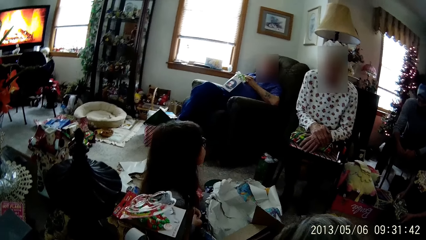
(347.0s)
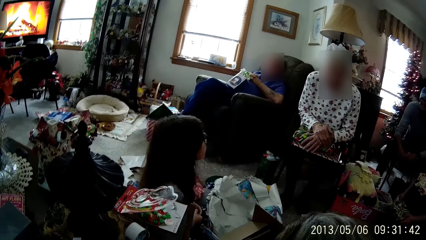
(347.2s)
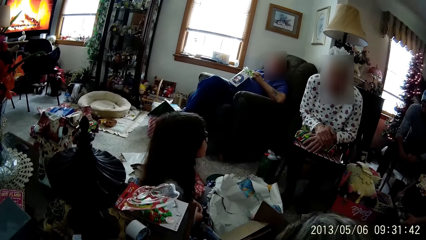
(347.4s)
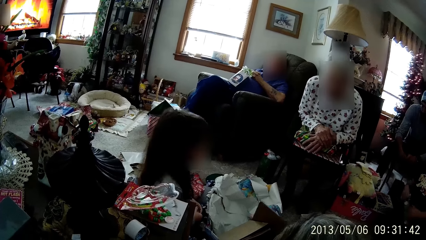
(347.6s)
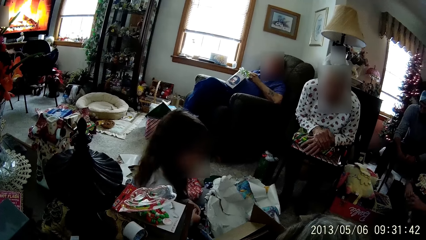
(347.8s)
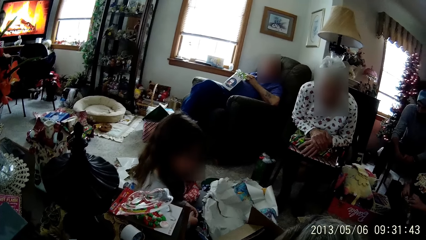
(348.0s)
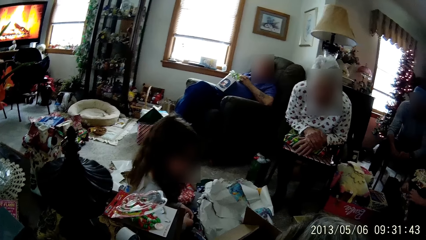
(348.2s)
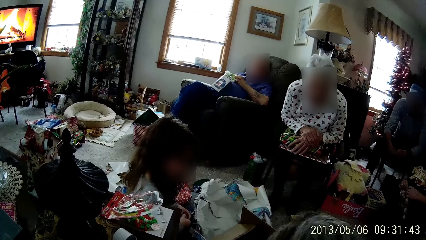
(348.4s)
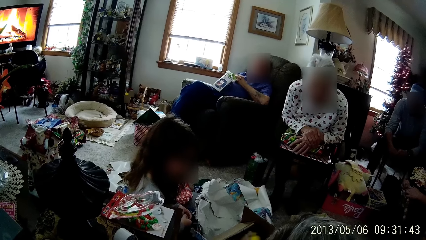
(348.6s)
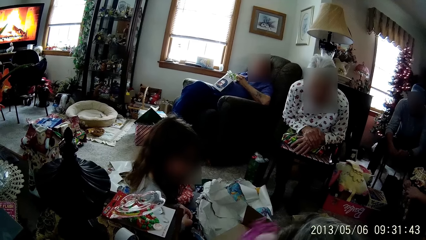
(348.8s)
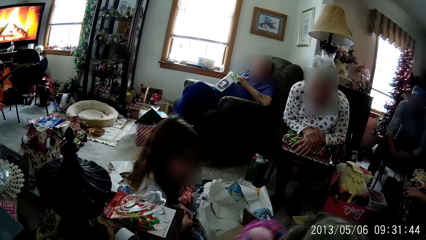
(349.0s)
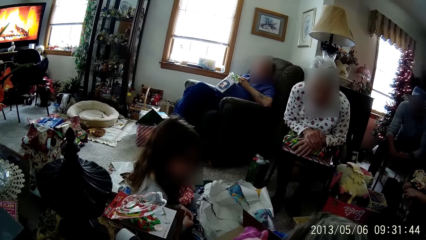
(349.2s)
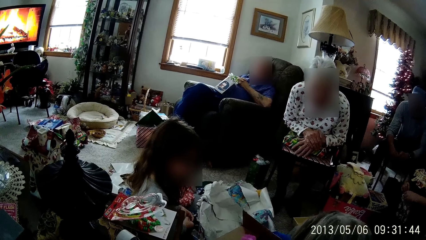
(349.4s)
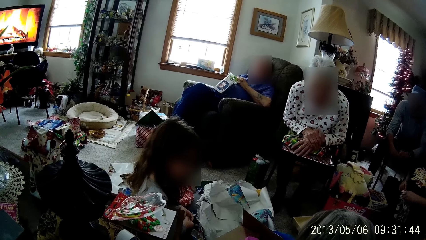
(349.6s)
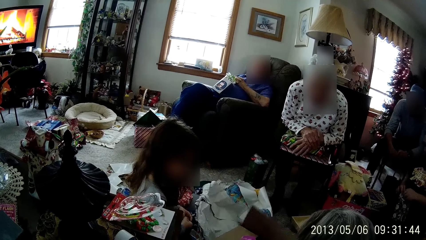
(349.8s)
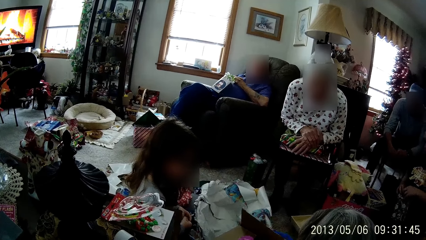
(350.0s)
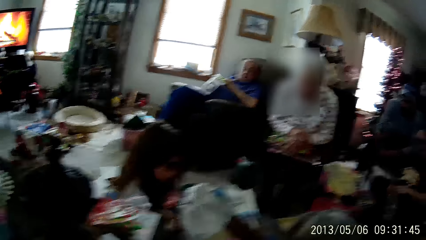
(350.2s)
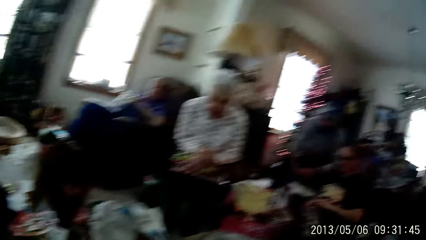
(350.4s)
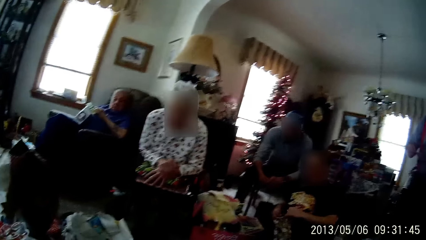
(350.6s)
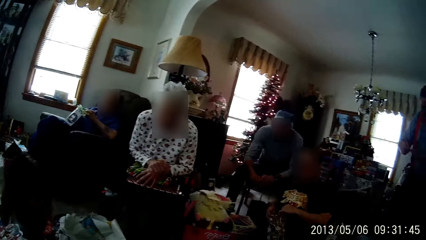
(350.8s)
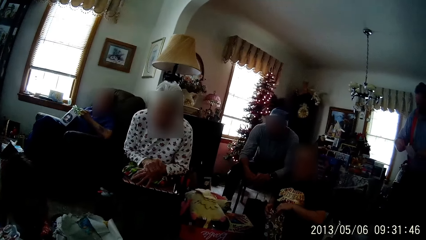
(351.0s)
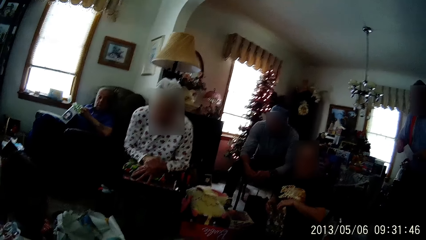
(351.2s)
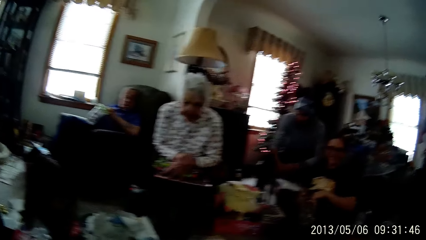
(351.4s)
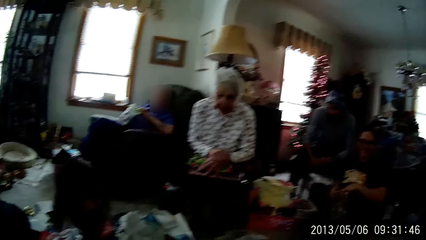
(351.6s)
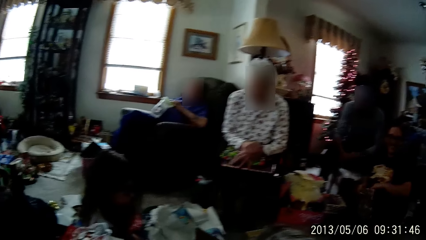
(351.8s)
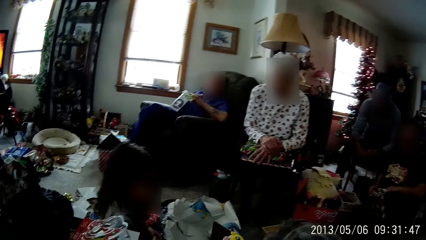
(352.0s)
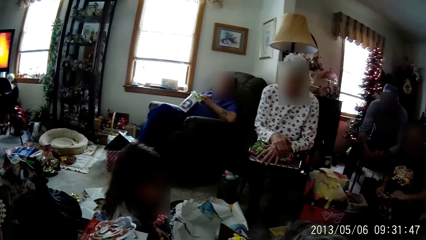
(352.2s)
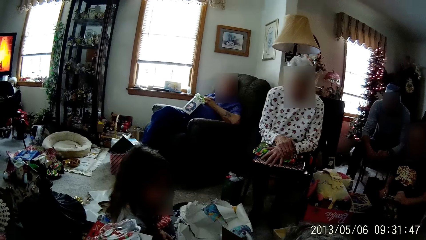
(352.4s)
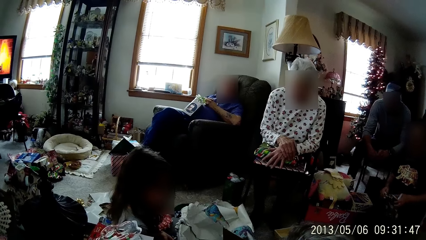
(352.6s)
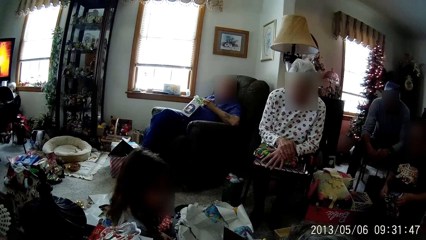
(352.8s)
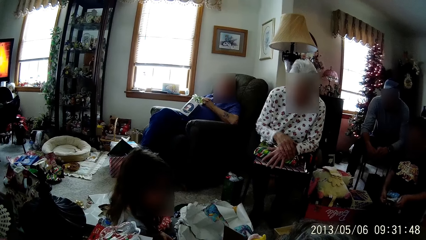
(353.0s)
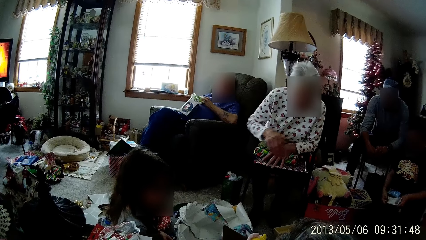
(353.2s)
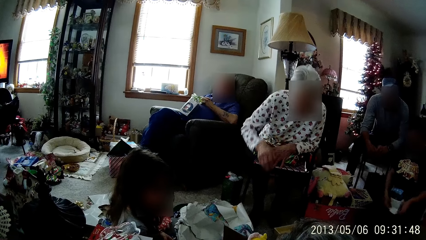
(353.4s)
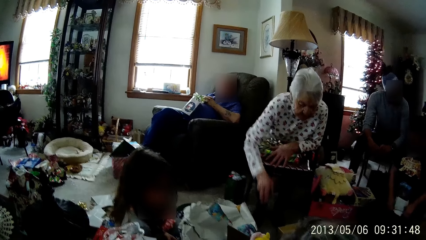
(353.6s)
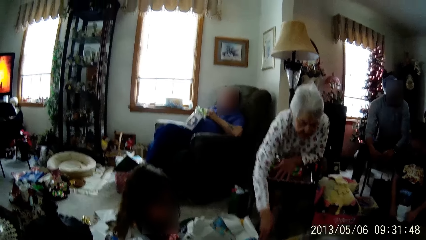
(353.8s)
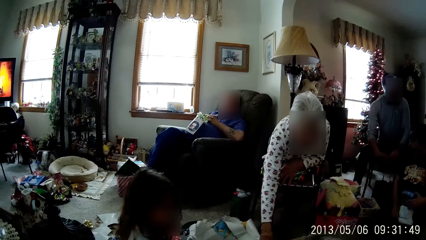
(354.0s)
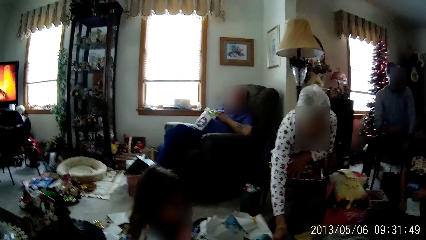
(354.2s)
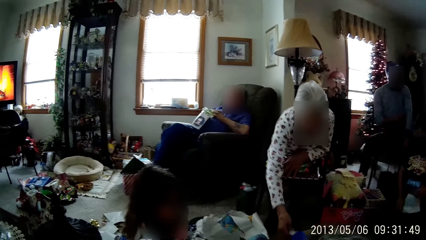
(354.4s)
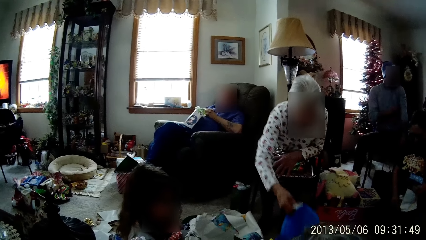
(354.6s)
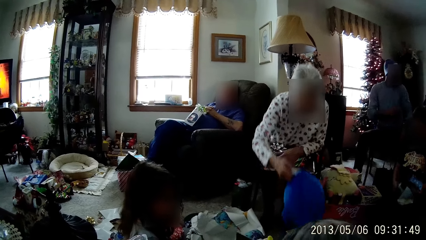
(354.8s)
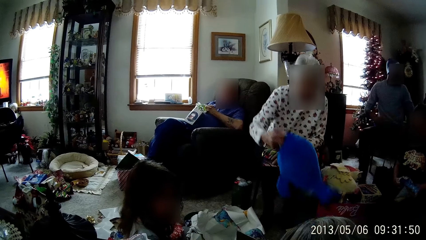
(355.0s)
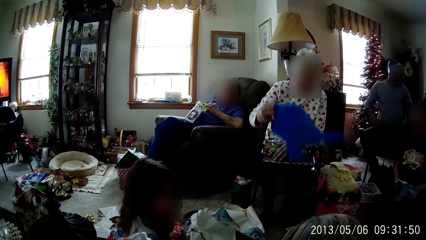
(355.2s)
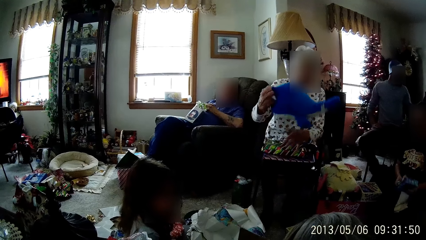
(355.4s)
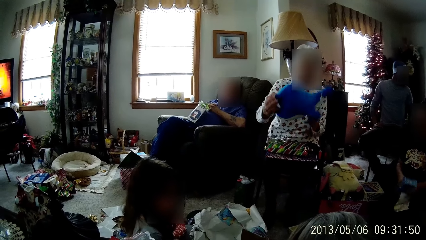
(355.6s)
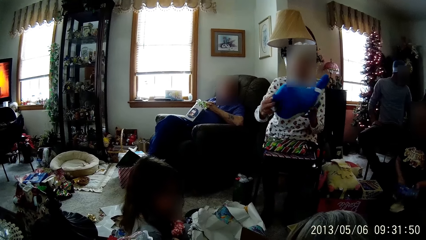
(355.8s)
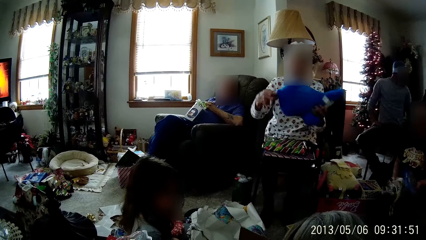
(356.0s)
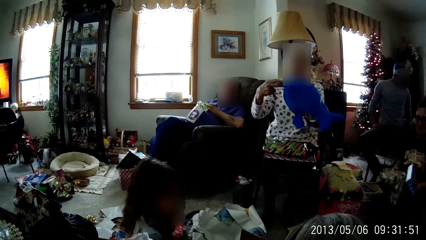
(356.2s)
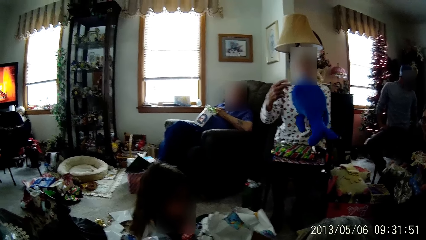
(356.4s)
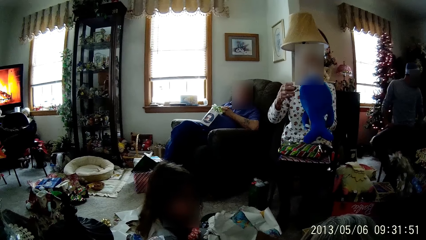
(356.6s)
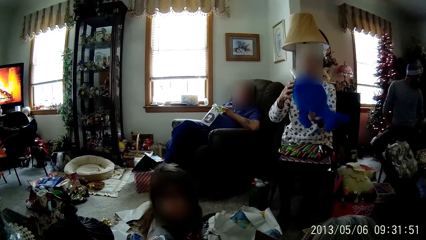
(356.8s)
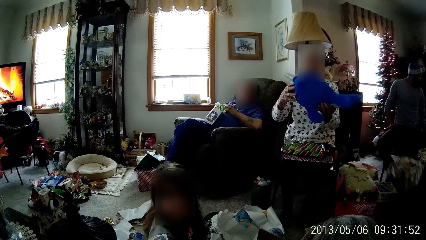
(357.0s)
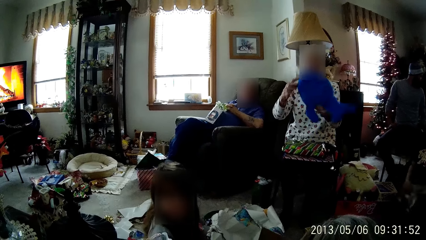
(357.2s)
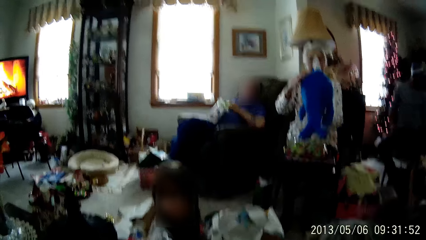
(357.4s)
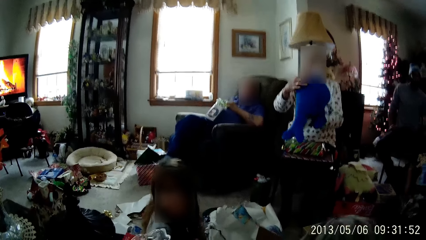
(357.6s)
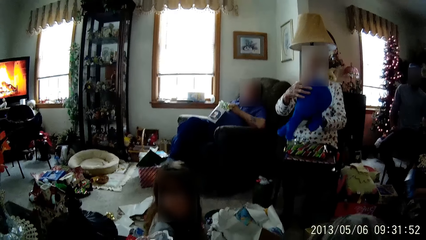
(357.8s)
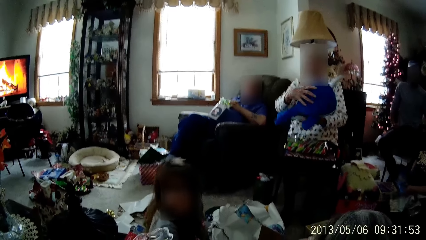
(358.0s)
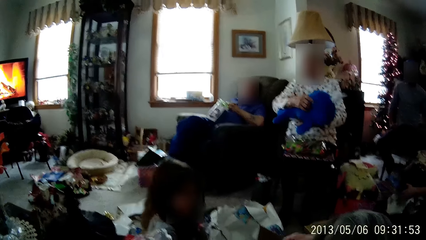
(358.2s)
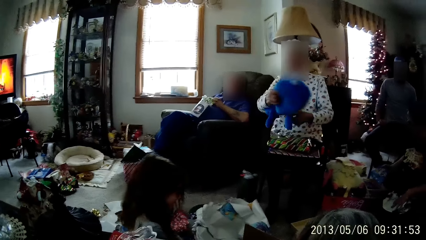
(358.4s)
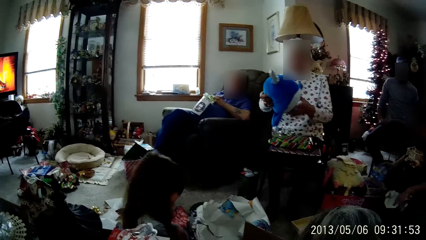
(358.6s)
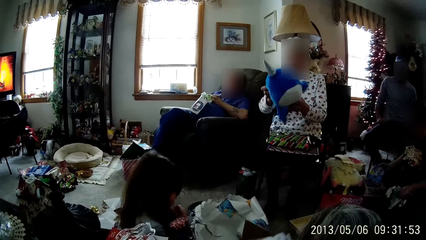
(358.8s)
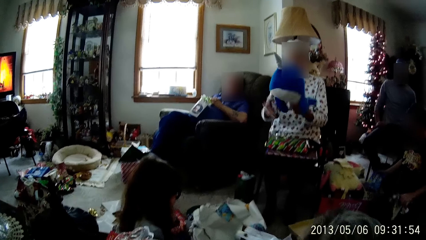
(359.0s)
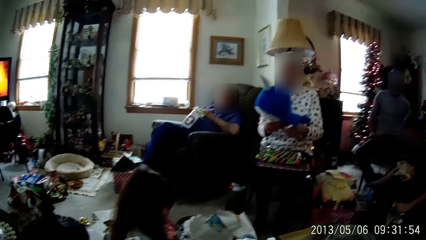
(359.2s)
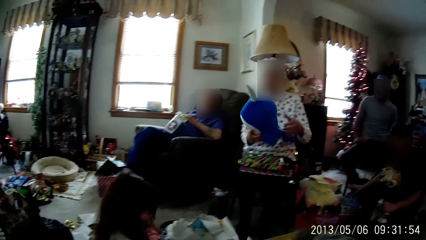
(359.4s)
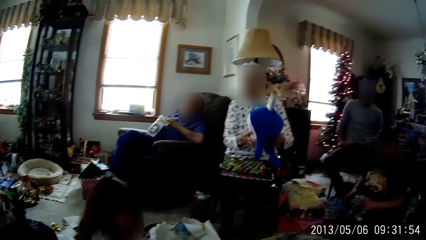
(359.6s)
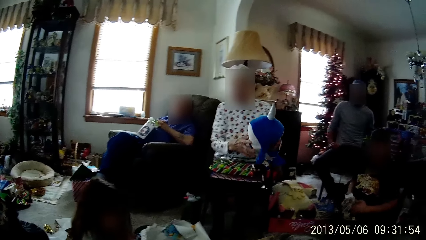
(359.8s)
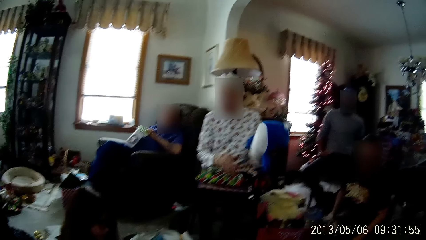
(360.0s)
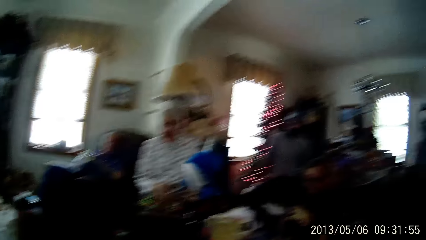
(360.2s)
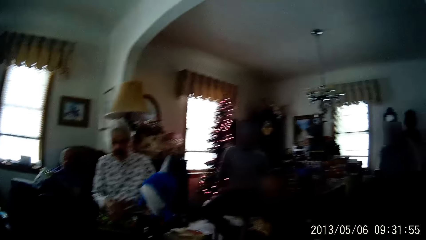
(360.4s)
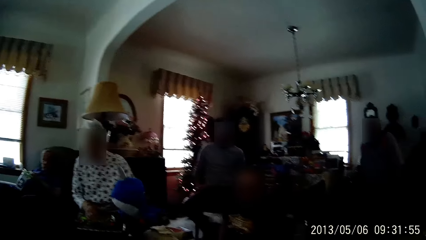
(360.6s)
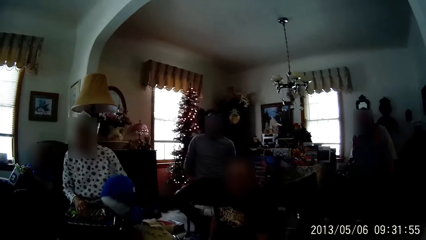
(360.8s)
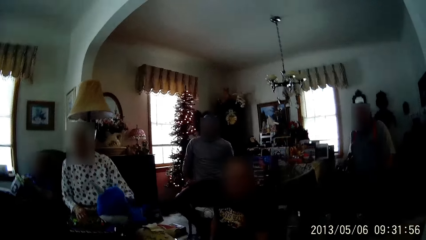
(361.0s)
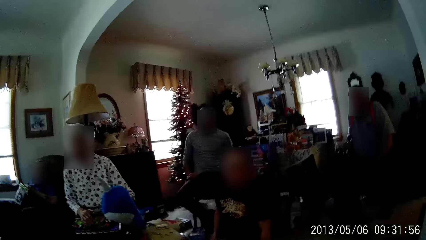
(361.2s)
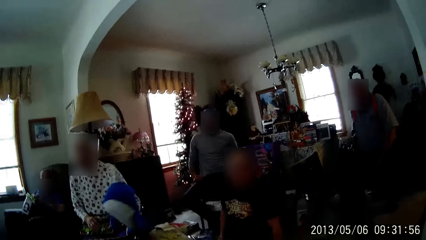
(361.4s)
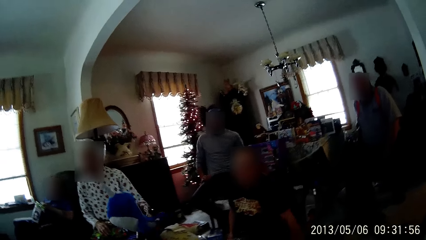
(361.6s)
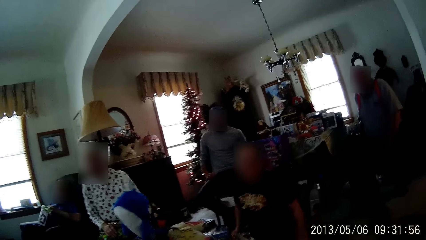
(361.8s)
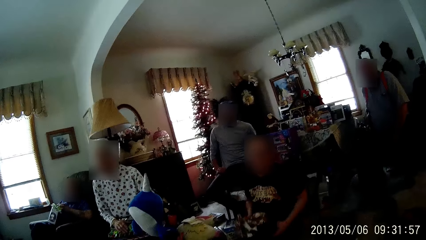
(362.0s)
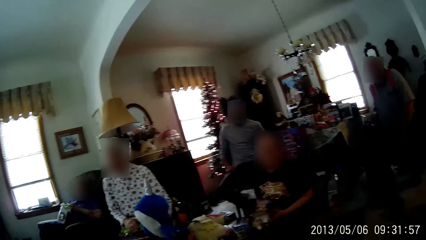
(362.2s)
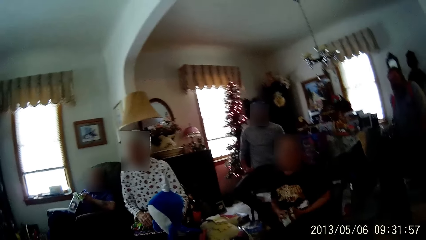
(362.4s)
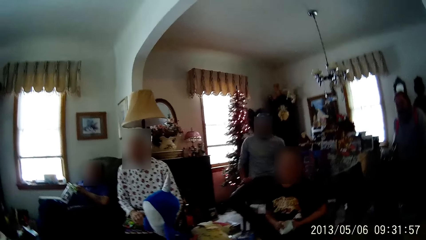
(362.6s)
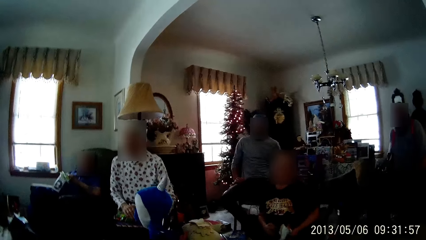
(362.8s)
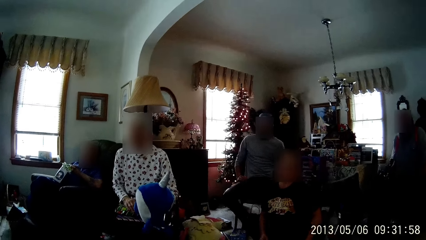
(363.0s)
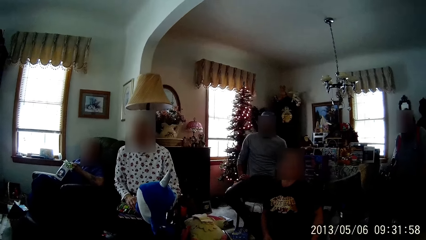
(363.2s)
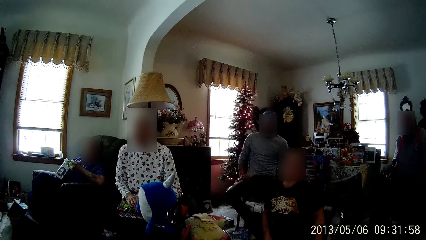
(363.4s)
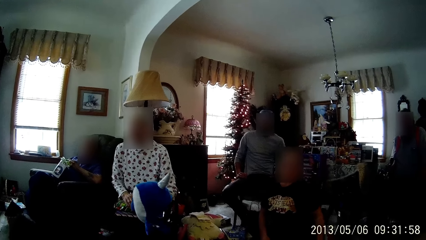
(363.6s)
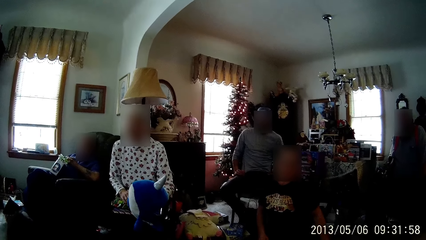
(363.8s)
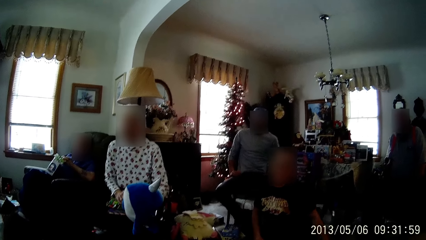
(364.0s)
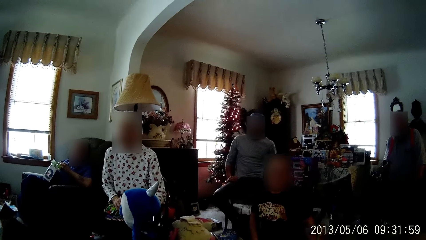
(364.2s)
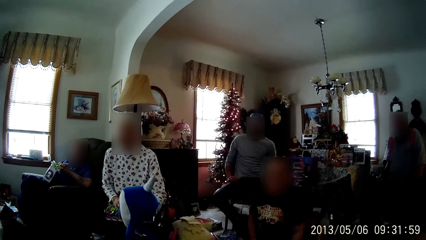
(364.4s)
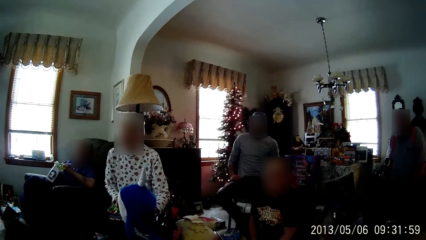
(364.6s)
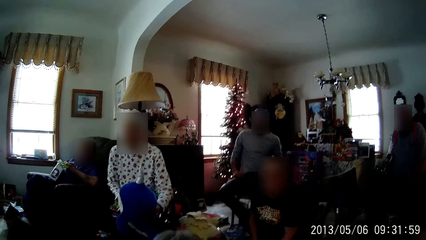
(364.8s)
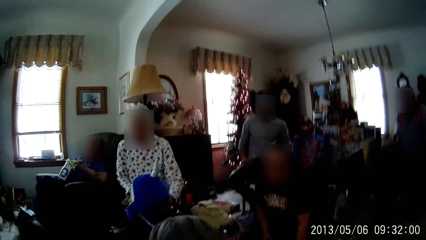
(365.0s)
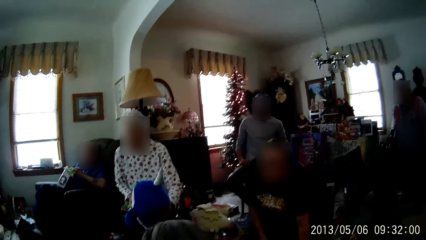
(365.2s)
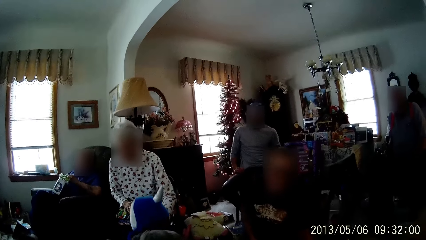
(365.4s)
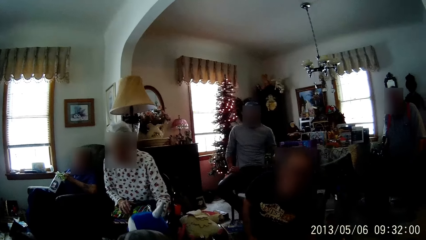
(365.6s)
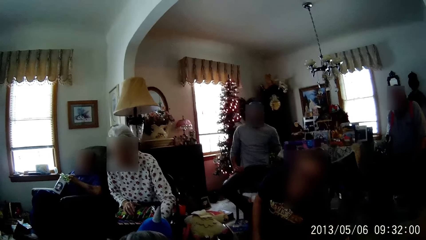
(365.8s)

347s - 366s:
The woman picks up a stuffed toy from the floor with her right hand. Another woman removes a toy from the wrapping paper of the present with her left hand. The first woman turns around the stuffed toy with both hands. The other woman drops the toy on a present with her right hand and squeezes the wrapping paper with both hands. The first woman shakes the stuffed toy with her left hand.
